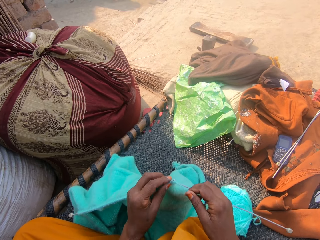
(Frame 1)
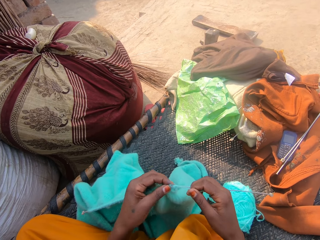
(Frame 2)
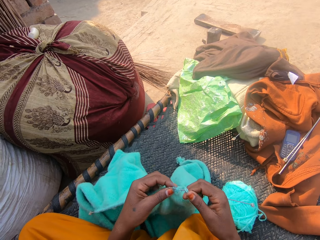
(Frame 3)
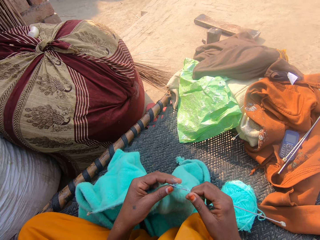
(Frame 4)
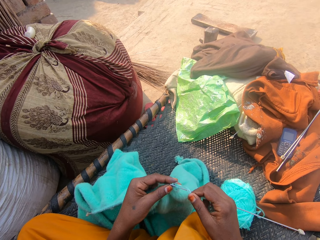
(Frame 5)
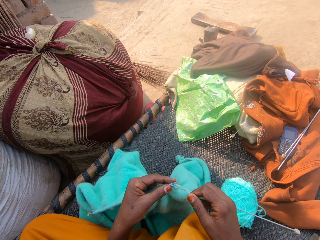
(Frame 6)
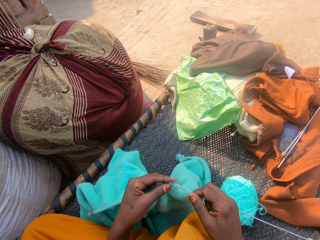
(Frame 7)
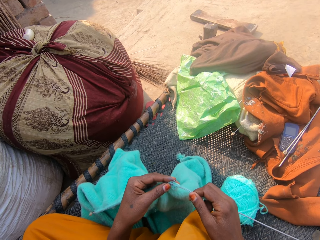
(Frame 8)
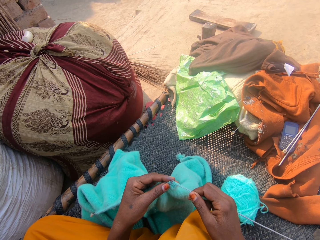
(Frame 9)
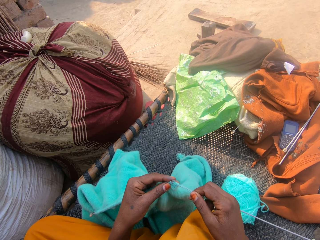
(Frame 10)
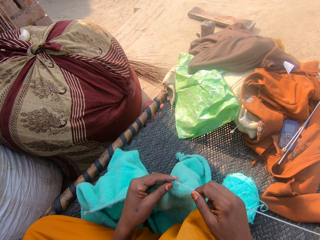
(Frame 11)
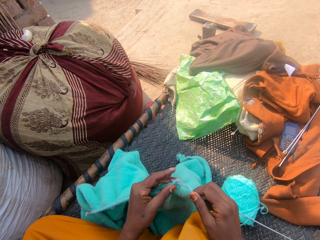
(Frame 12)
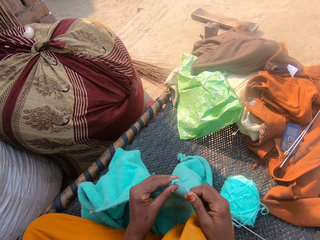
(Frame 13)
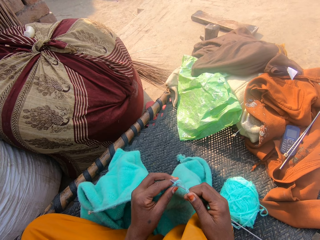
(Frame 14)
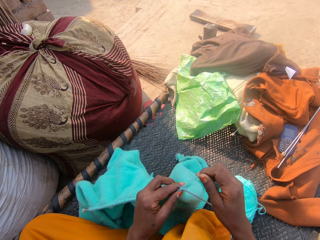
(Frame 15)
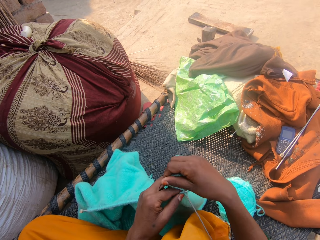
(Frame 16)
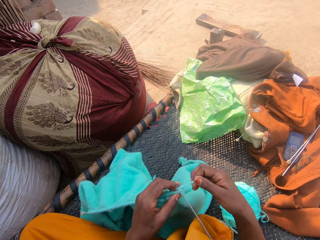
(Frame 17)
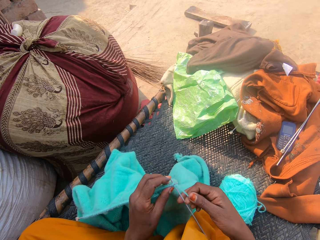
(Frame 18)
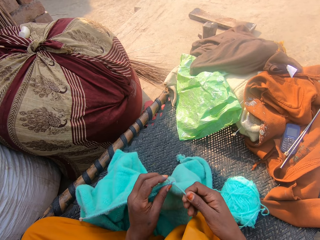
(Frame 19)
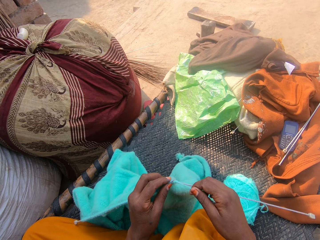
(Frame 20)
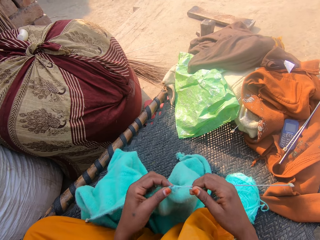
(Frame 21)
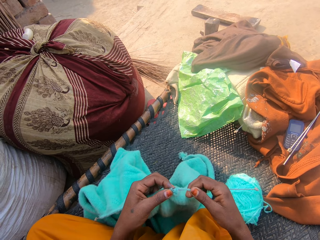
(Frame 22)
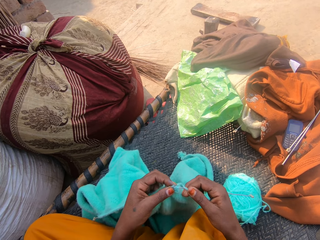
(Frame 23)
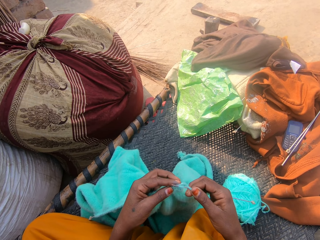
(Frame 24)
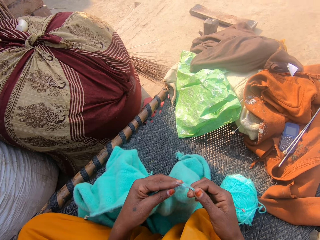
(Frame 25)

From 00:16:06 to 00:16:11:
The camera wearer knits the fabric.

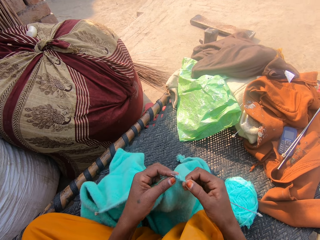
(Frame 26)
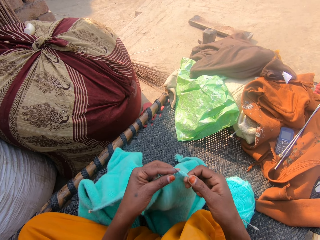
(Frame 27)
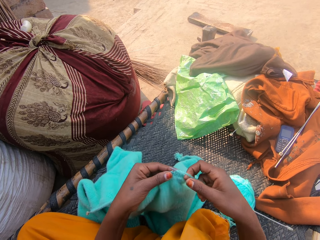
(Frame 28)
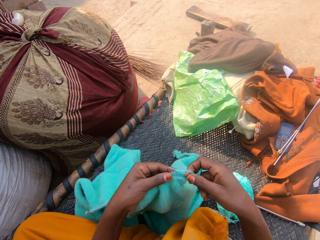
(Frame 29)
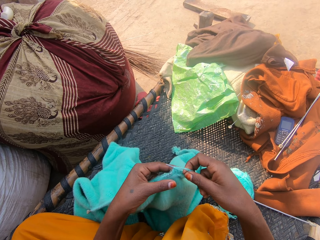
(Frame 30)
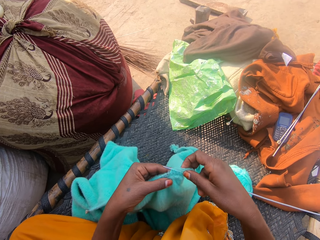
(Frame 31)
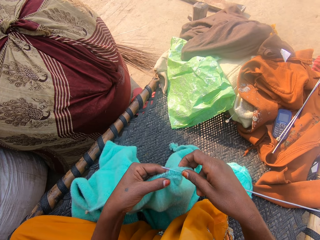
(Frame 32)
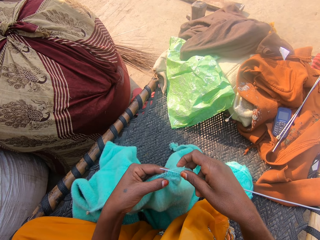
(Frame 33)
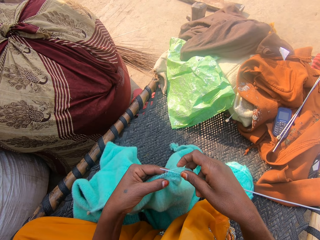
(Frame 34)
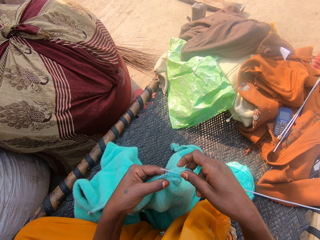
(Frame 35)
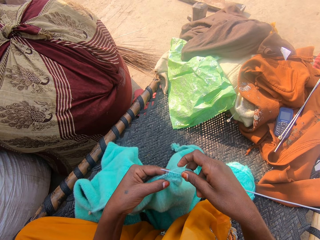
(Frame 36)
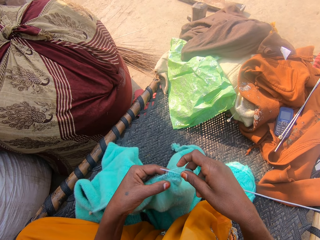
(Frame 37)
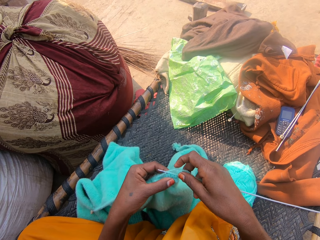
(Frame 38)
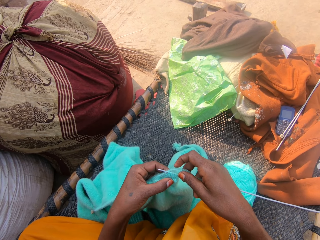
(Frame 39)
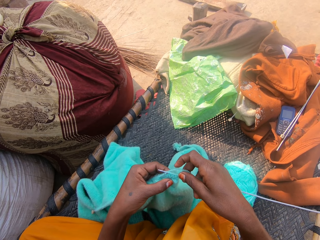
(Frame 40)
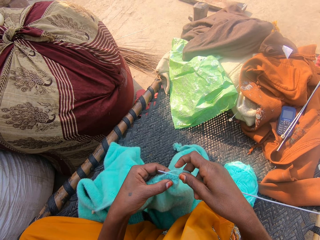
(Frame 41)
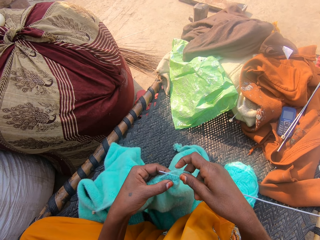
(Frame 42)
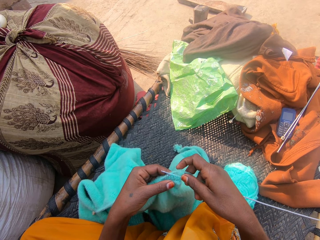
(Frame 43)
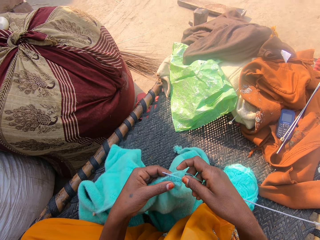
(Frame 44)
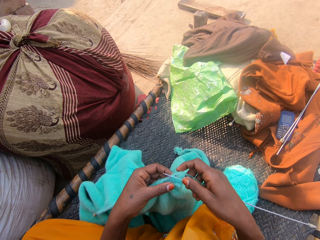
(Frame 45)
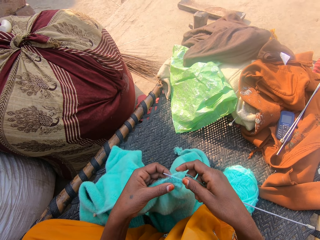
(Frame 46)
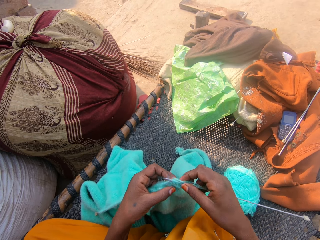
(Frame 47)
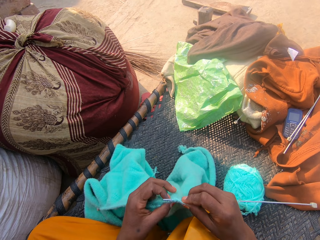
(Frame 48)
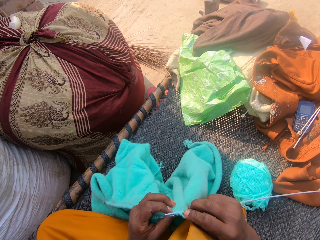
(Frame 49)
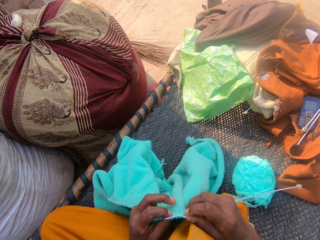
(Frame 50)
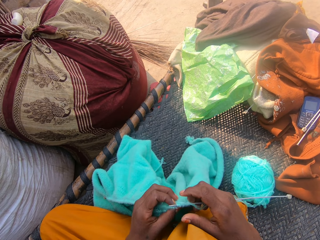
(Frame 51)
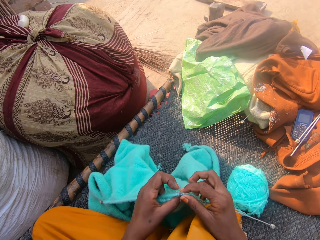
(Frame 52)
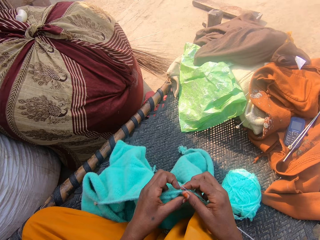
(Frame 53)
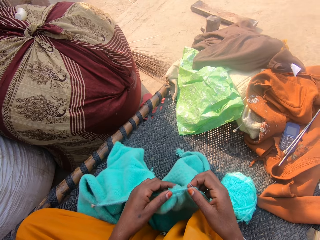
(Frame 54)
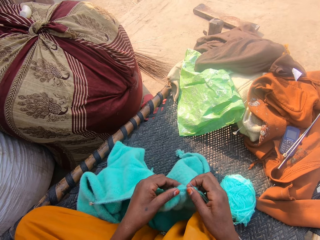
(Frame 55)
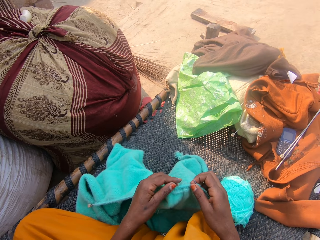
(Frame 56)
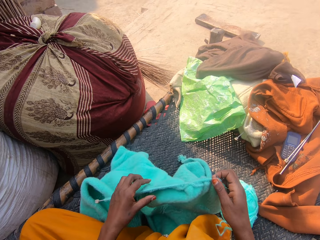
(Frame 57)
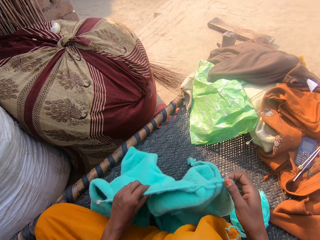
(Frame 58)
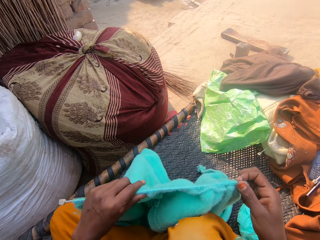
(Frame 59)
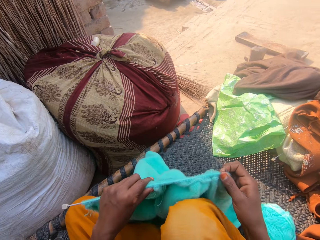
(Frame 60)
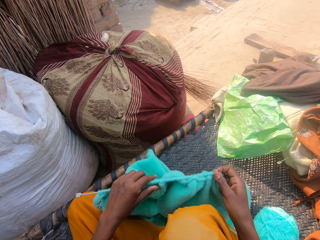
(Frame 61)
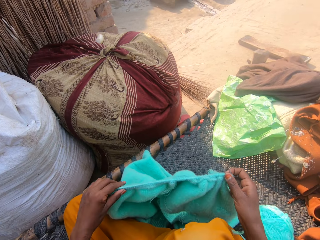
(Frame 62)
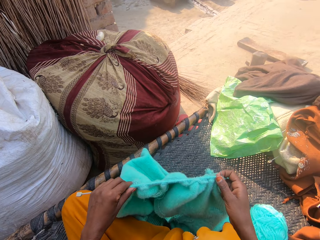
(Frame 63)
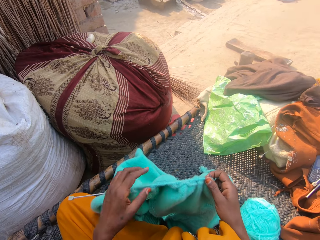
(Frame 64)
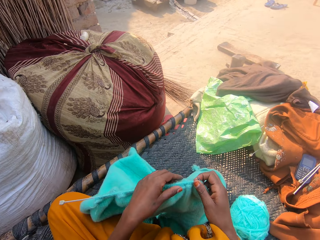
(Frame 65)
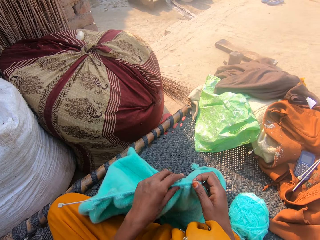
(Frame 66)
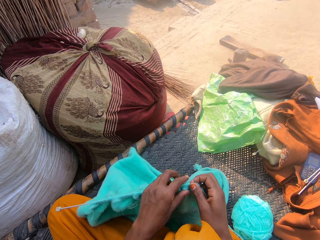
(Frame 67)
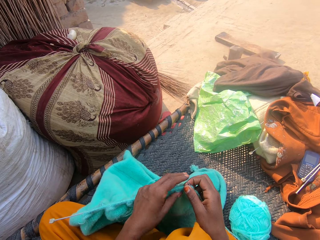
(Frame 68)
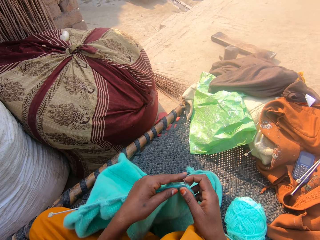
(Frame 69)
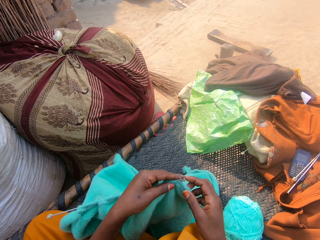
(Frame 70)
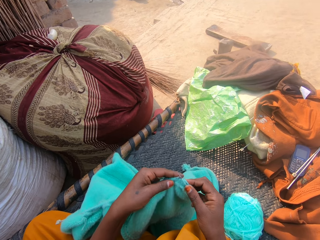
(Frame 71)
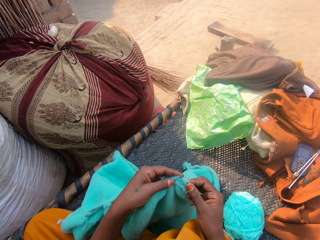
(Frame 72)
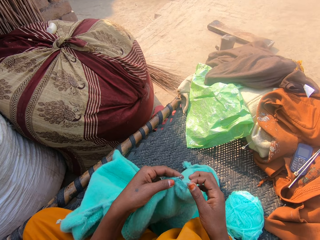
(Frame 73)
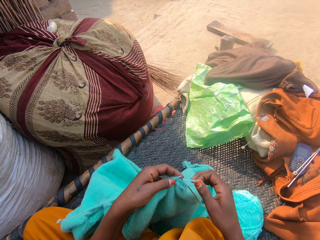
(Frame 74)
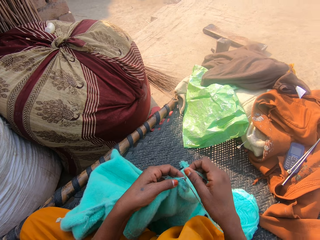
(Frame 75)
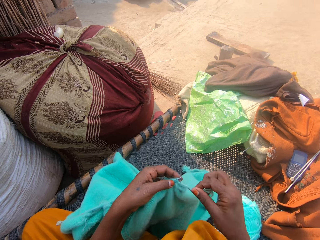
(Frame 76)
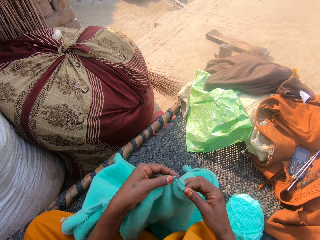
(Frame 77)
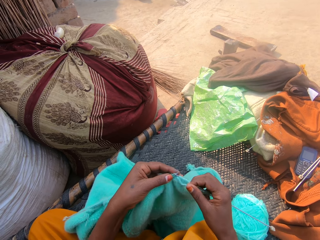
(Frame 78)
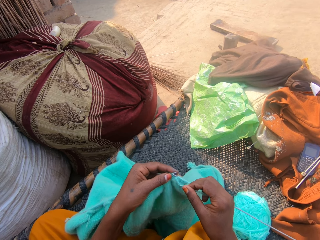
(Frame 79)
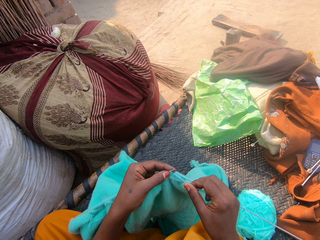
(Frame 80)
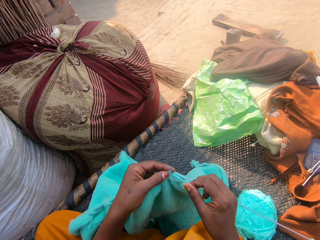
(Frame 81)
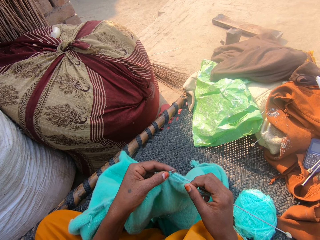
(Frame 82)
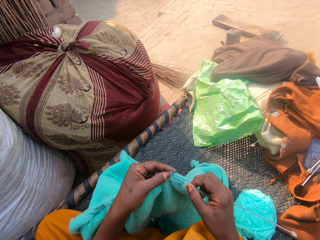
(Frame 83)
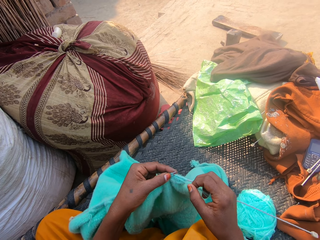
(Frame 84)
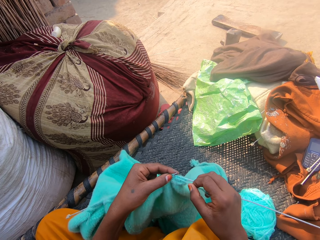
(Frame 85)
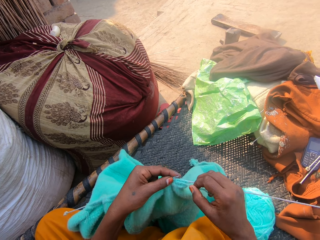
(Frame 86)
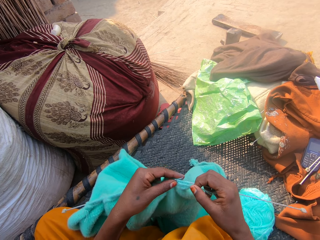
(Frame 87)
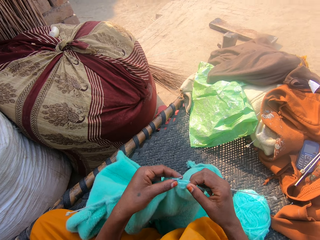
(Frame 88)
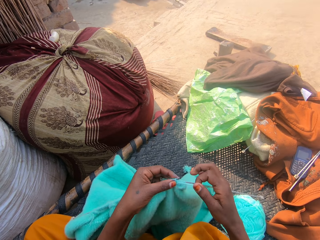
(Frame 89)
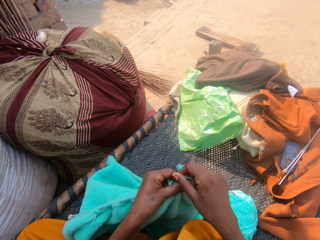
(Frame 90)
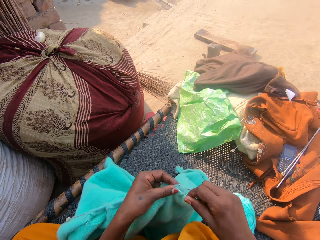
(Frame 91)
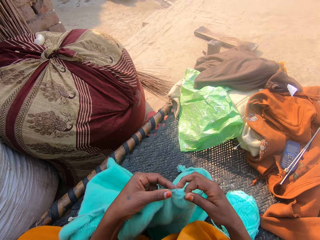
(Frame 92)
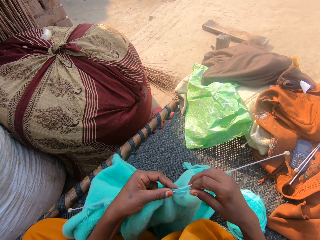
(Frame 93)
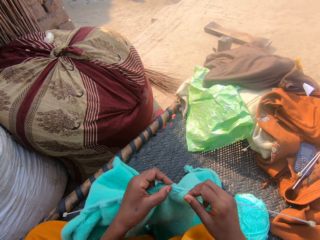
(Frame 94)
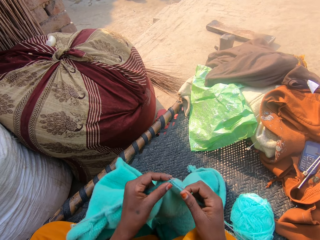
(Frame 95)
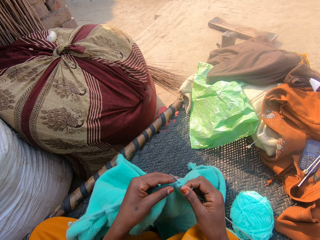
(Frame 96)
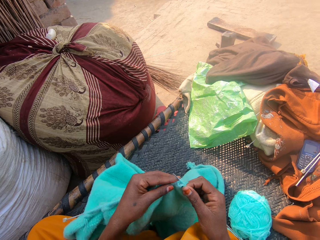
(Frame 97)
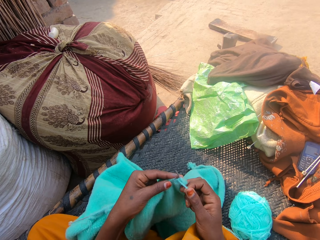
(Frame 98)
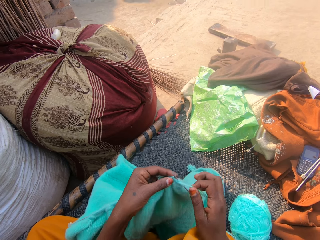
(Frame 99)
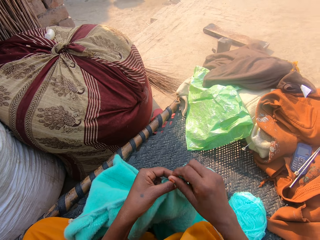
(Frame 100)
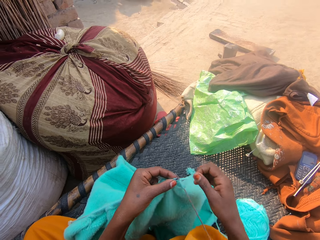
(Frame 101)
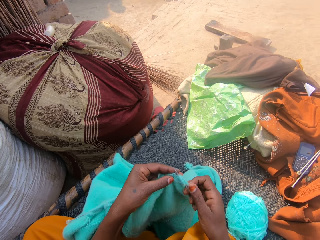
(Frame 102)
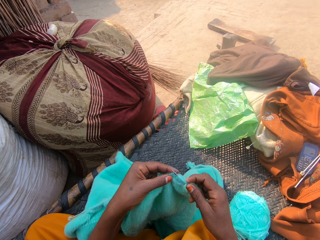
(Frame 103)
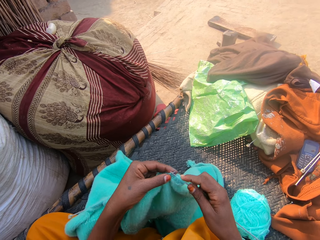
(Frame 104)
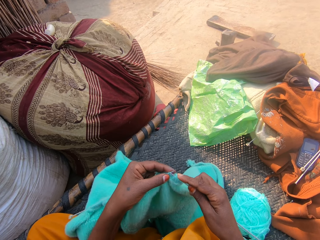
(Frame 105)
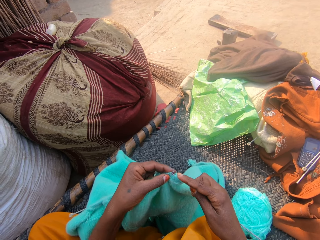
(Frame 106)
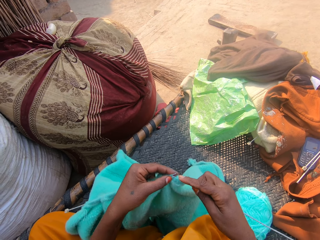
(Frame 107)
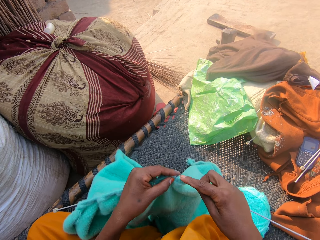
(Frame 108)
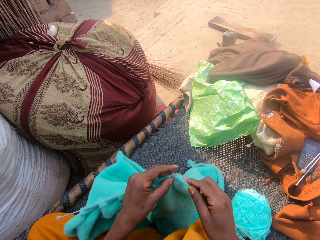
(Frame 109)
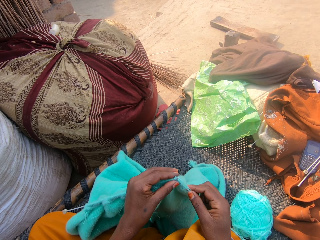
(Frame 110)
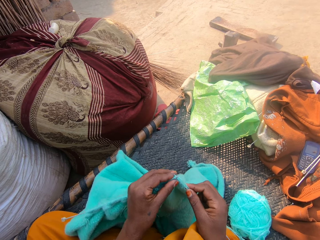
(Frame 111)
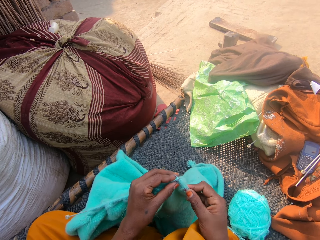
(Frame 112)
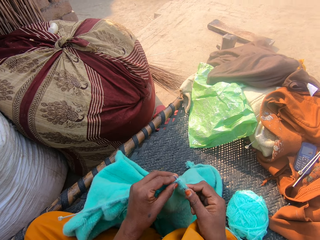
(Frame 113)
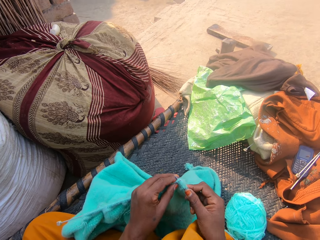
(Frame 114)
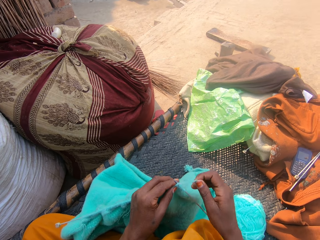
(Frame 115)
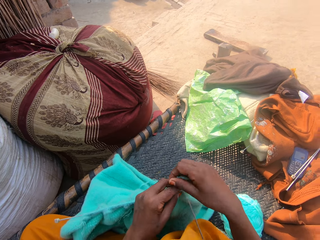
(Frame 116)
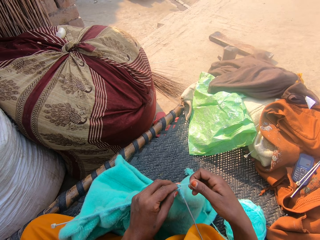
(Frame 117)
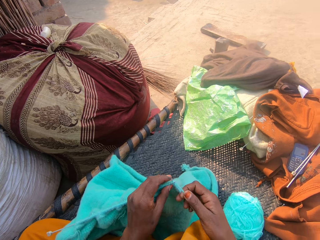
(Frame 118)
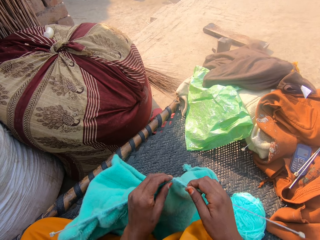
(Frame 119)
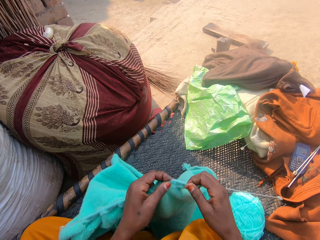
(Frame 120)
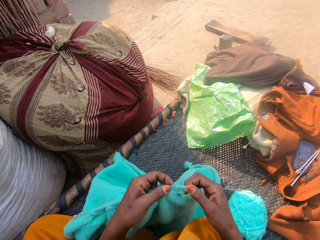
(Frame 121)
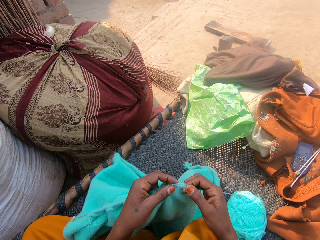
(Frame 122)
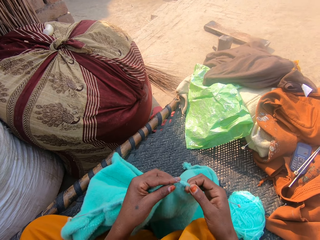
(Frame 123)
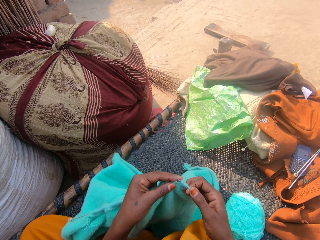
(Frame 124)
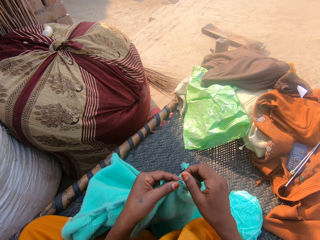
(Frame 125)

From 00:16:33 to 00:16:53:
The camera wearer feels the fabric. She turns the fabric, stretches the fabric and adjusts the crochet with her left hand. She crochets with the yarn.
